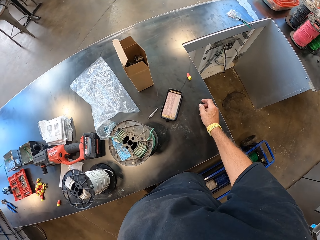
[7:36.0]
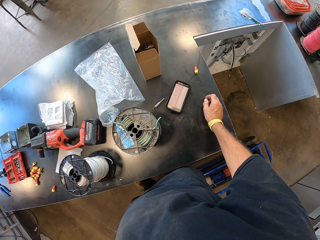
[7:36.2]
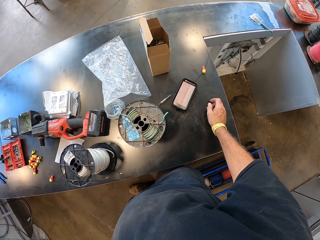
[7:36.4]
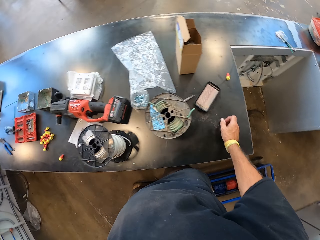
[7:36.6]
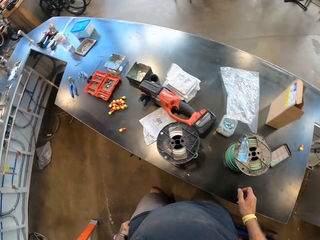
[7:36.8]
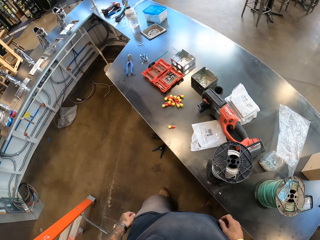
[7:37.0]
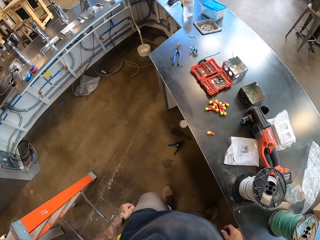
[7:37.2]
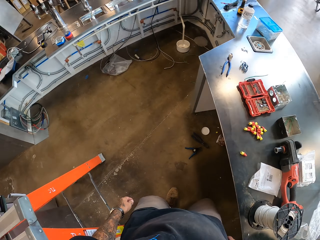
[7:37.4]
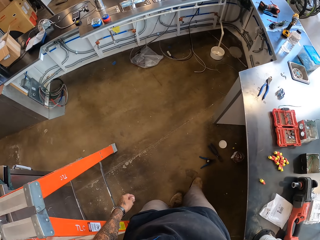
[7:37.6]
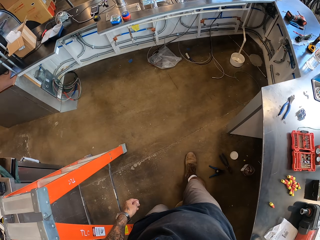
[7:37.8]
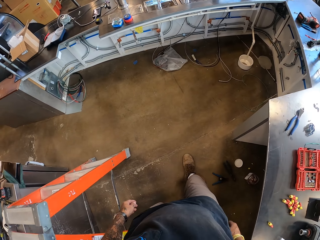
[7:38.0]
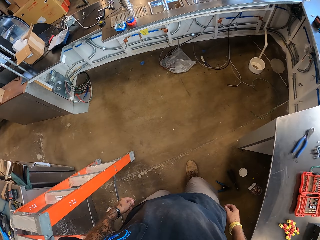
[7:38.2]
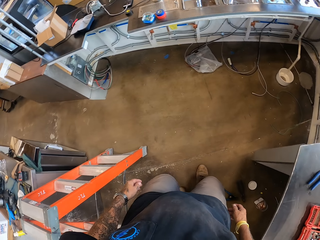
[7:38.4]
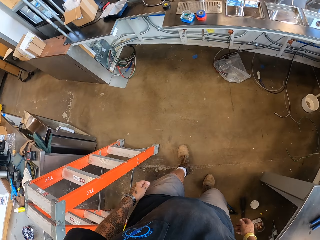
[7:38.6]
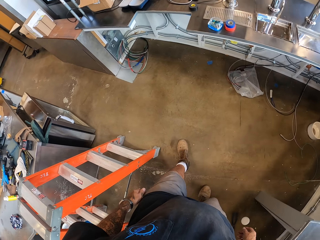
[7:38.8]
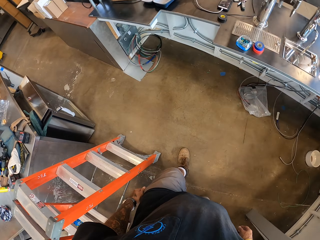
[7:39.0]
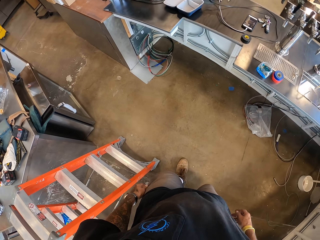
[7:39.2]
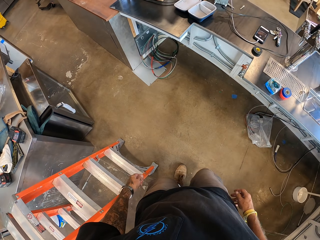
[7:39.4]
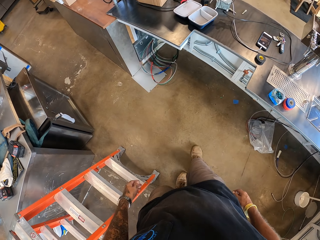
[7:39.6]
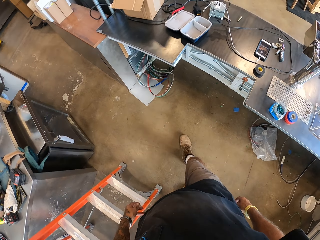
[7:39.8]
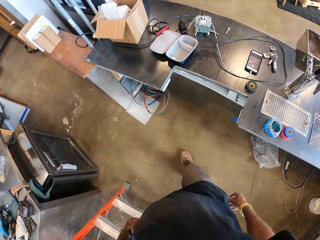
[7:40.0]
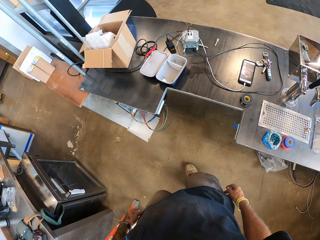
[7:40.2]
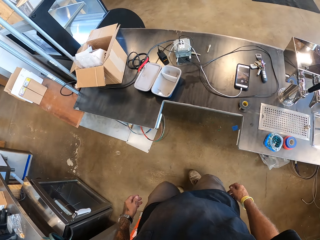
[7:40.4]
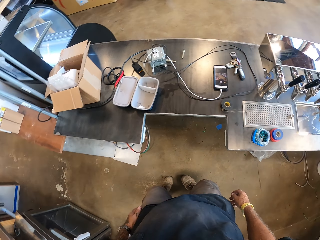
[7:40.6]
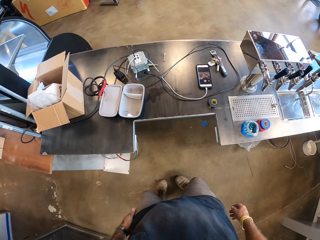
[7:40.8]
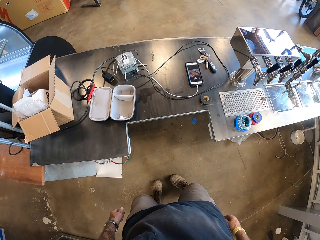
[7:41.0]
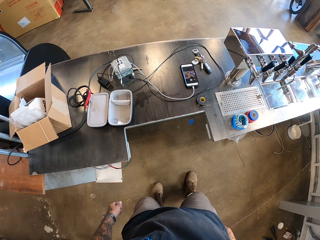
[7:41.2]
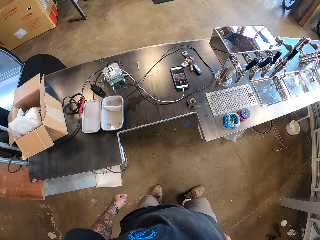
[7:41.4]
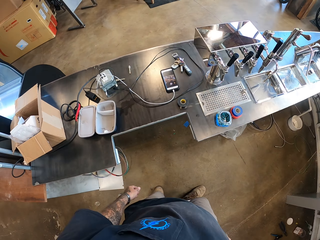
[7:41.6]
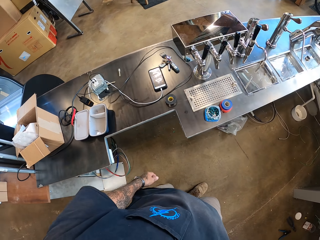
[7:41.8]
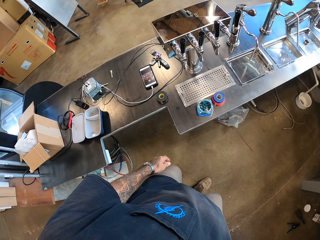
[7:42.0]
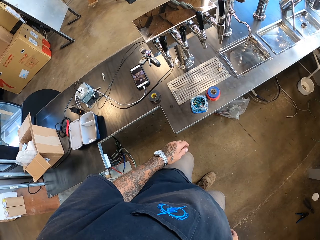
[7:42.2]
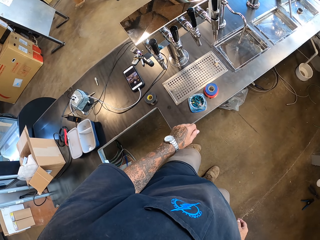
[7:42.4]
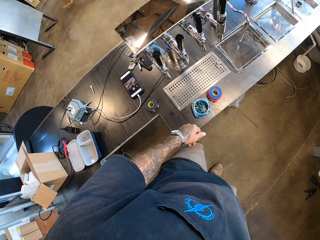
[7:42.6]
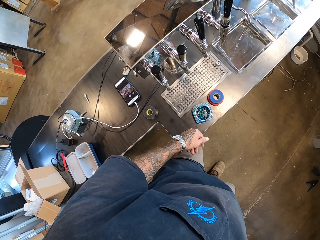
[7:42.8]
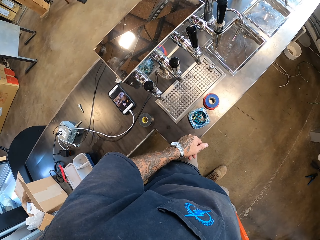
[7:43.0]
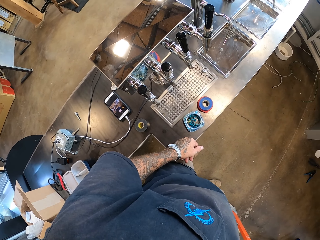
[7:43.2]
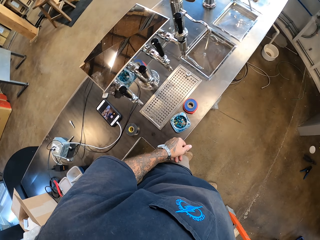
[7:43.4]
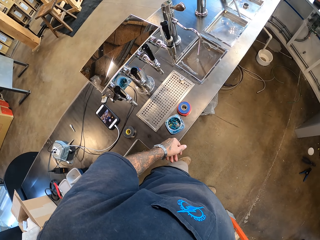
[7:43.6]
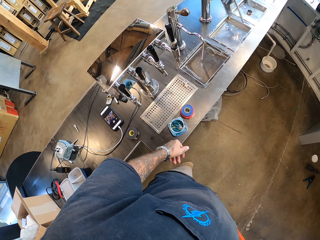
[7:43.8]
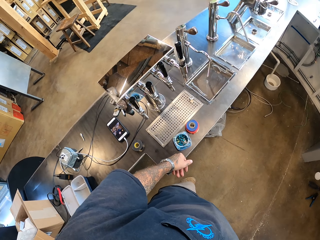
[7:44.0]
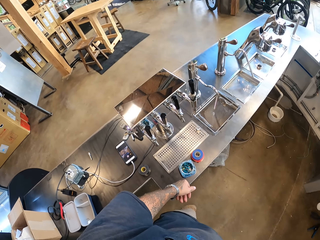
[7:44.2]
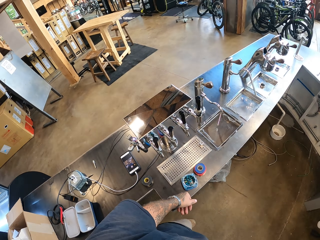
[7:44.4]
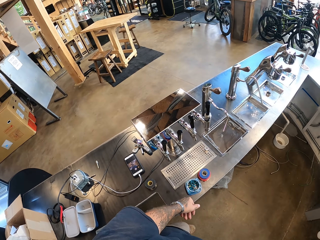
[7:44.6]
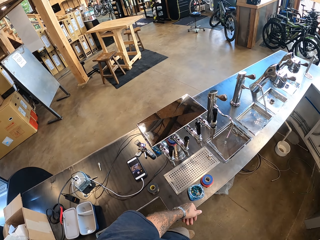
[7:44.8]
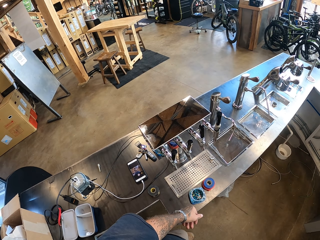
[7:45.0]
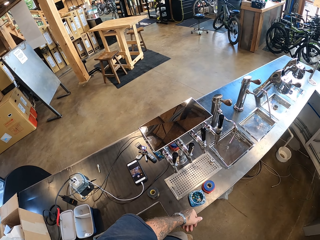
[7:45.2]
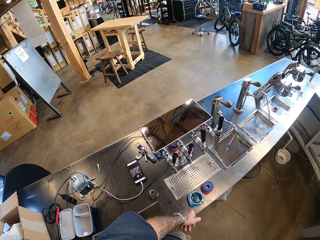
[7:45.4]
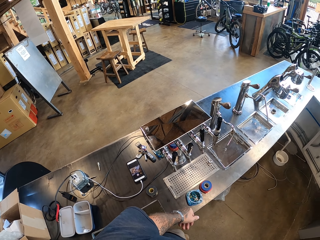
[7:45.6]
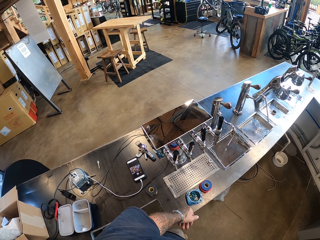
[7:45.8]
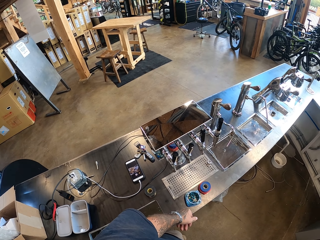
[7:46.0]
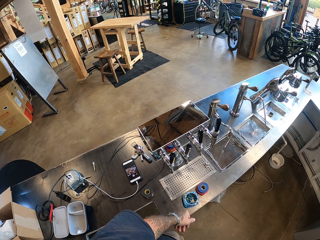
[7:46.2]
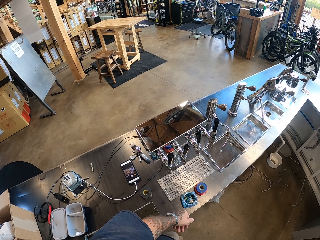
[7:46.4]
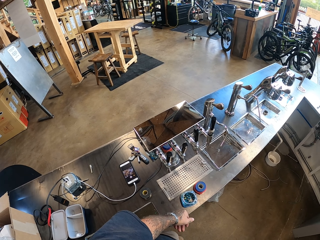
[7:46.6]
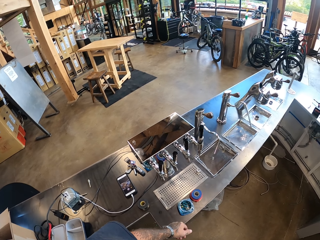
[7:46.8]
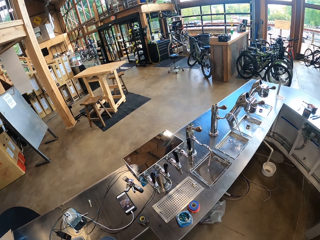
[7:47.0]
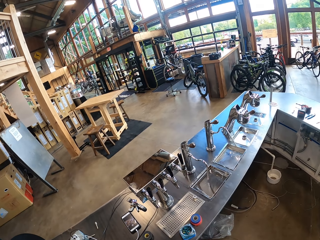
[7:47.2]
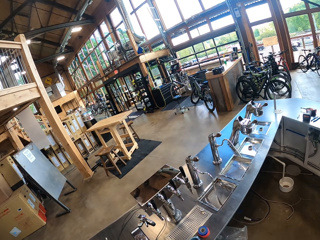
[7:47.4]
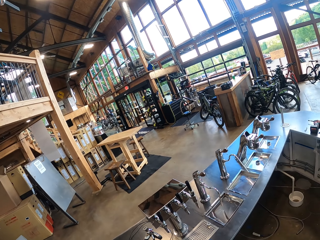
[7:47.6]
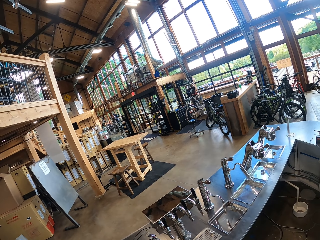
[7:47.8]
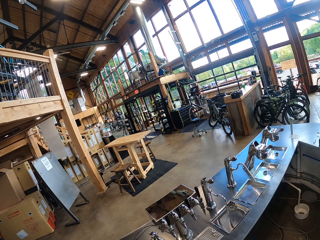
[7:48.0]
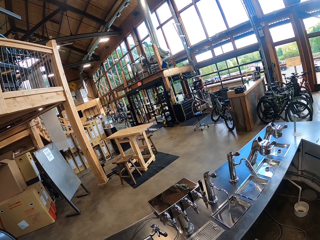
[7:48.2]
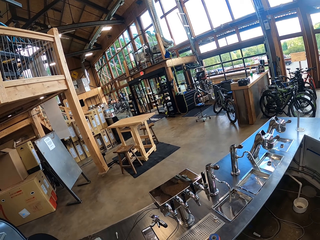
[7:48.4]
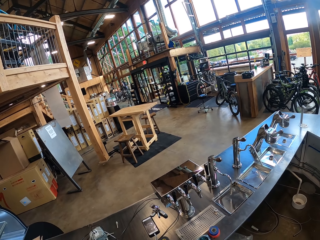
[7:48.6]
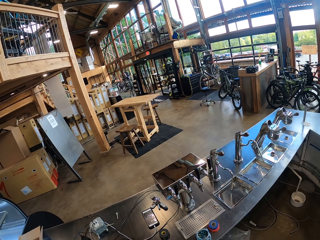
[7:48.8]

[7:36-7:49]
The camera wearer puts something on the counter top. They walk. They turn. They hold an object.

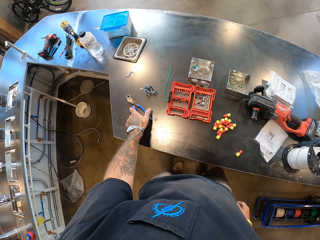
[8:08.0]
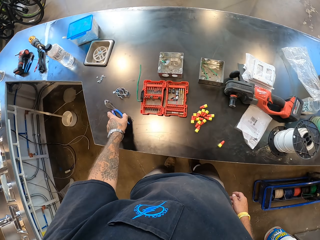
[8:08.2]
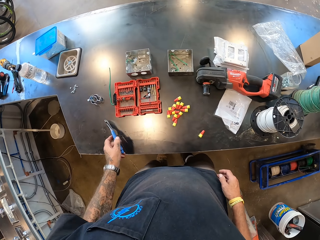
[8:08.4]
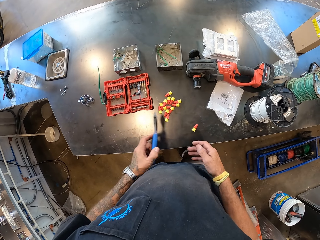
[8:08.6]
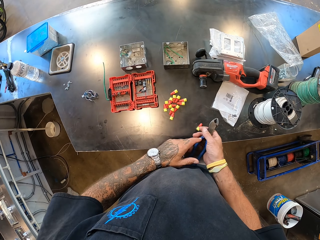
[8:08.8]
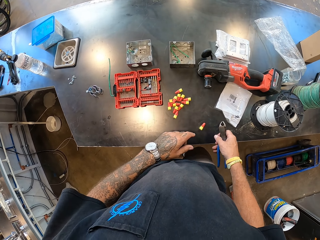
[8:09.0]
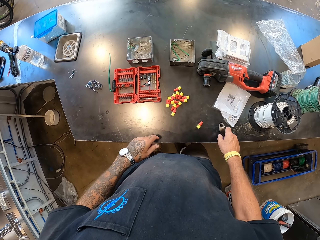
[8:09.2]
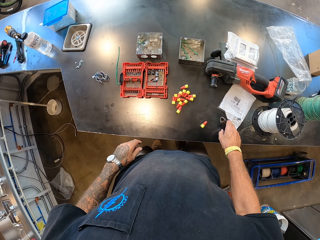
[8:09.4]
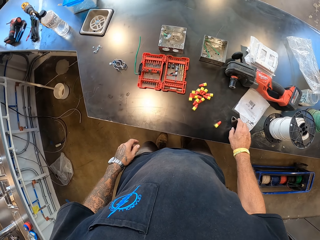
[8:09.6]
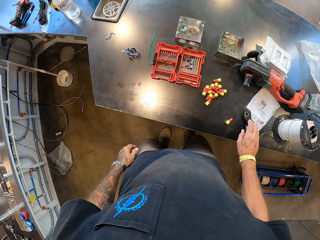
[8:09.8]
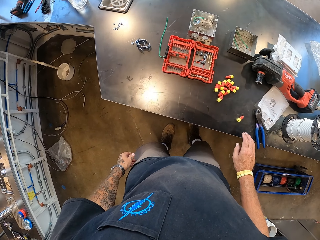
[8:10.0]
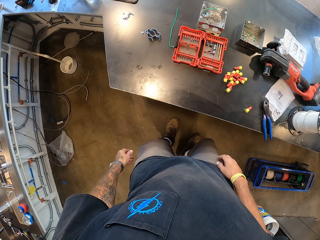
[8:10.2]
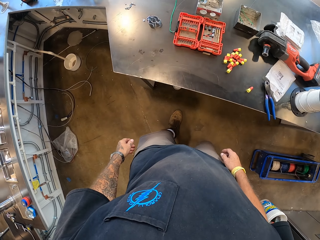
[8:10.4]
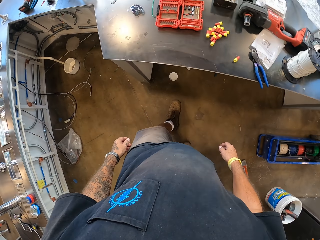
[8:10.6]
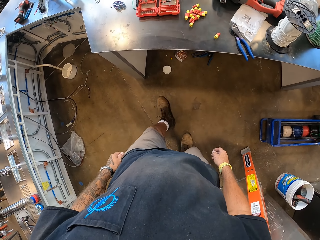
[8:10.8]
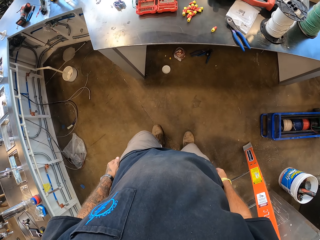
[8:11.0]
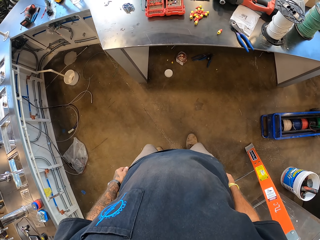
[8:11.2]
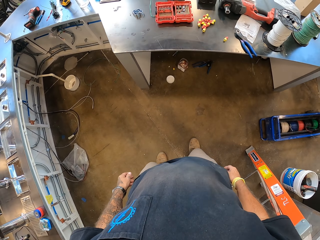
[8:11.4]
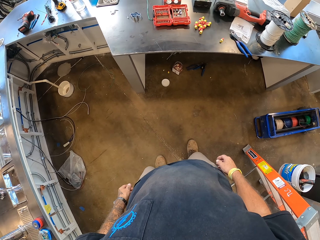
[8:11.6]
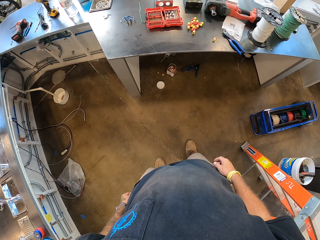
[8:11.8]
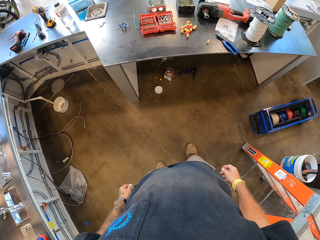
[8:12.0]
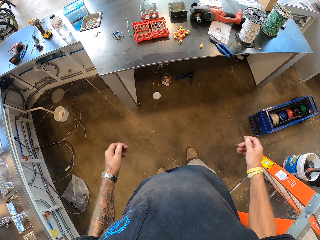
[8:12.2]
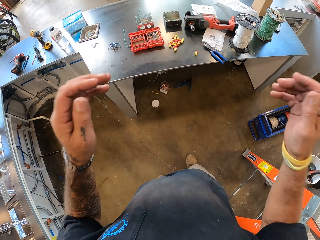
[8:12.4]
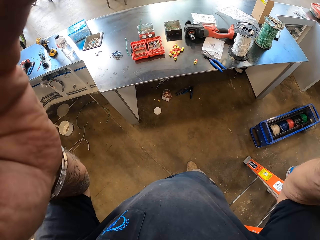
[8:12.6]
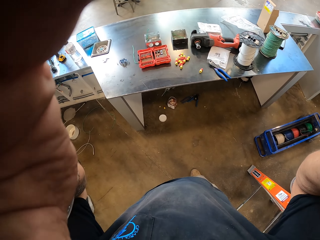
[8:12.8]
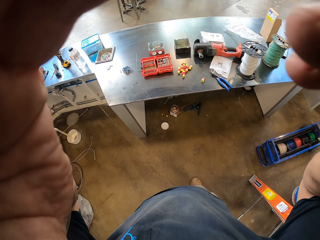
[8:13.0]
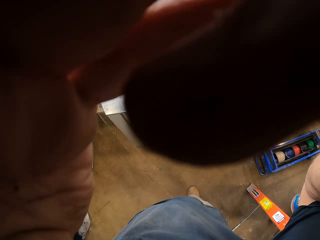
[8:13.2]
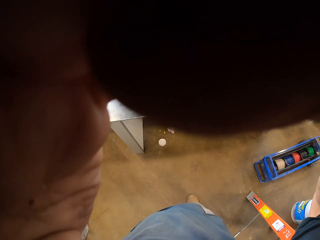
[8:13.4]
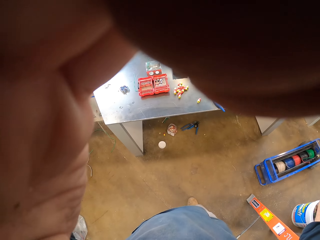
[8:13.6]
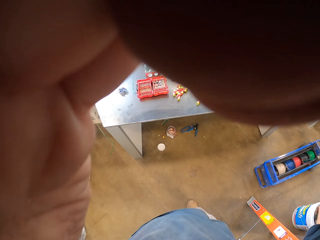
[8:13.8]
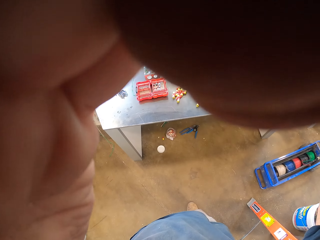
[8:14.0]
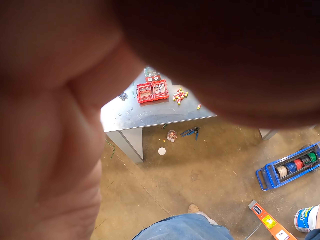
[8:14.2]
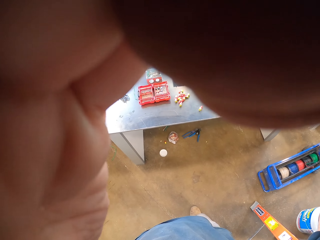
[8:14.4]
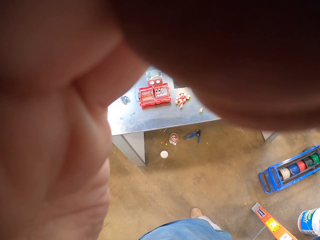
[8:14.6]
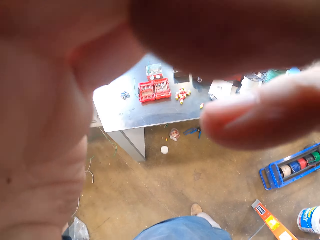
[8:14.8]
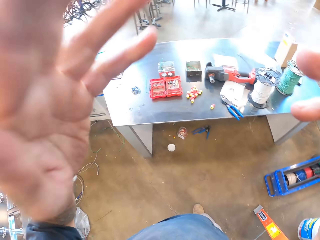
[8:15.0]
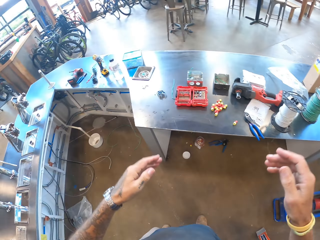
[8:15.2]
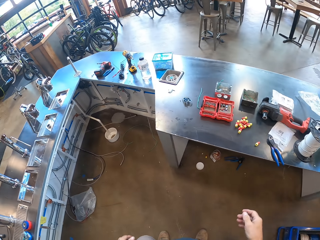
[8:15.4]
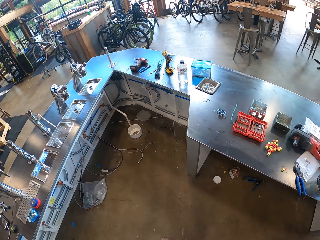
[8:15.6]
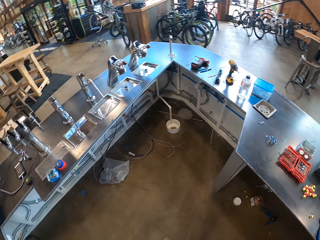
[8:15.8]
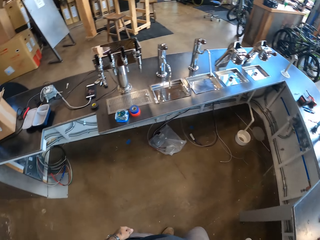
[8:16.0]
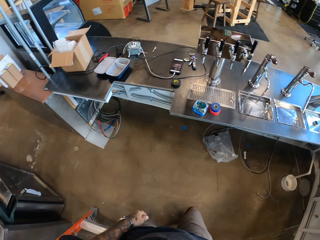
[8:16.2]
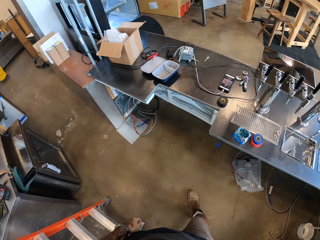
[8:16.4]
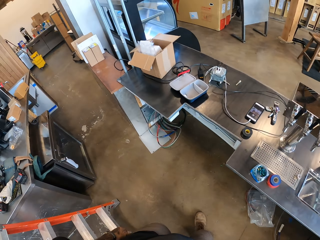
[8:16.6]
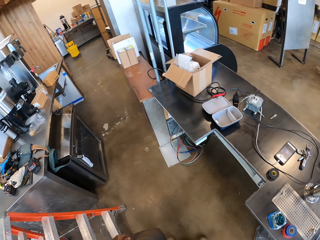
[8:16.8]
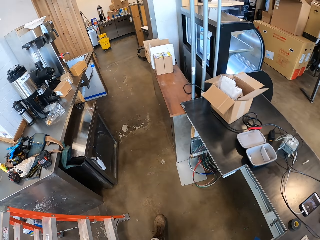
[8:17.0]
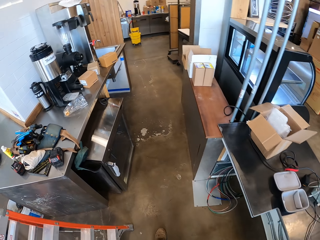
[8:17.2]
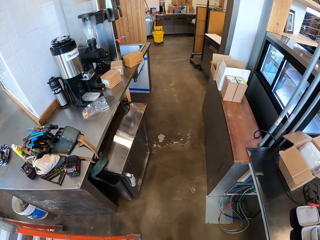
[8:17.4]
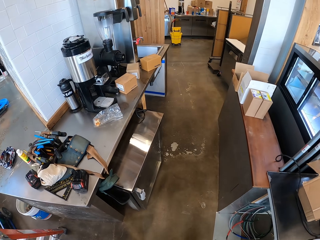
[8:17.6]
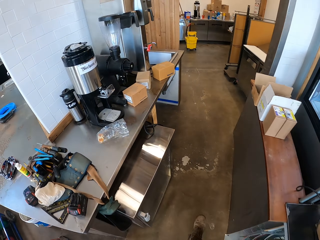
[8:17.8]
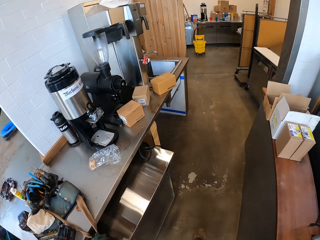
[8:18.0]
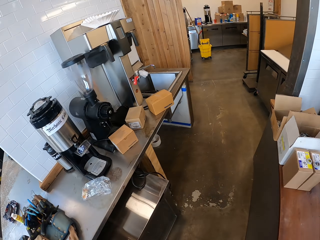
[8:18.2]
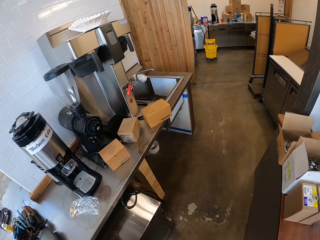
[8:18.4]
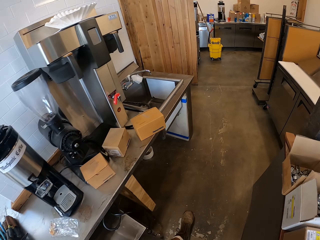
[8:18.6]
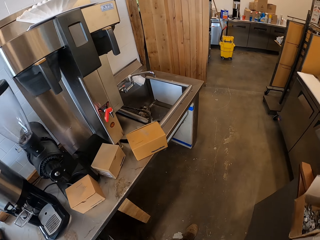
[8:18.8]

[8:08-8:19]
The camera wearer picks up the wire cutter. They put the wire cutter on the counter top. They move back. They touch the camera. They show hands to something.
